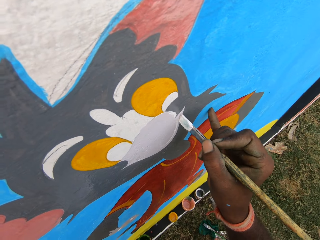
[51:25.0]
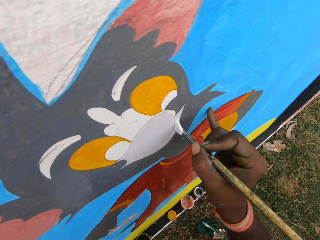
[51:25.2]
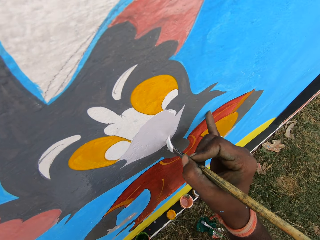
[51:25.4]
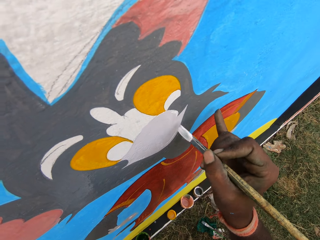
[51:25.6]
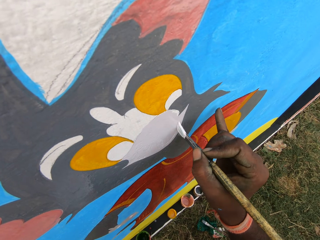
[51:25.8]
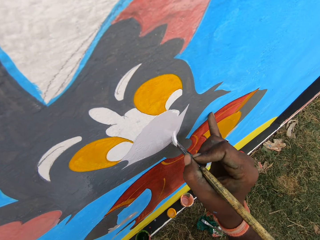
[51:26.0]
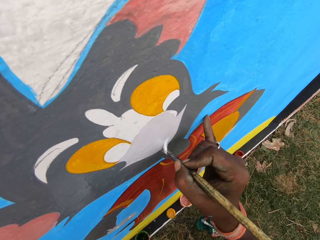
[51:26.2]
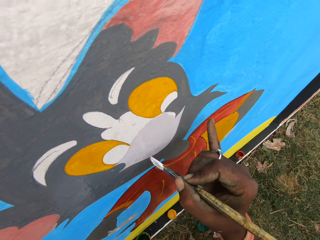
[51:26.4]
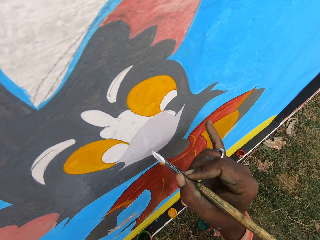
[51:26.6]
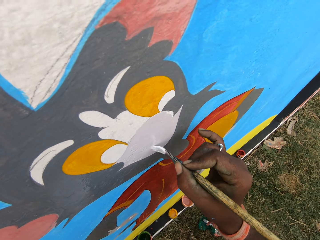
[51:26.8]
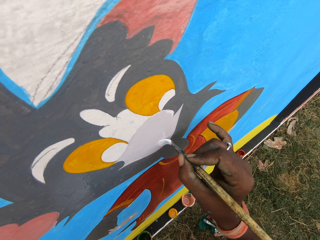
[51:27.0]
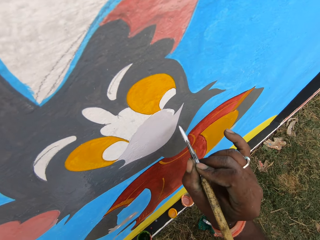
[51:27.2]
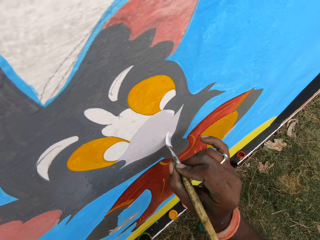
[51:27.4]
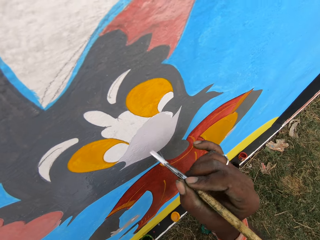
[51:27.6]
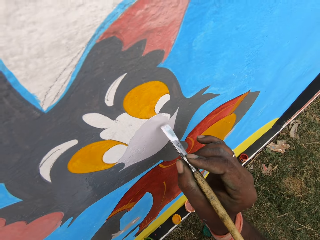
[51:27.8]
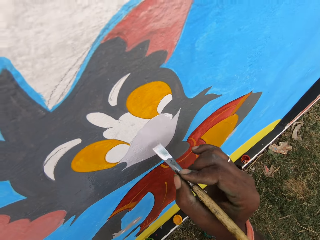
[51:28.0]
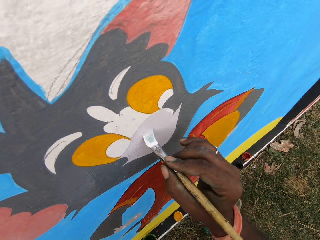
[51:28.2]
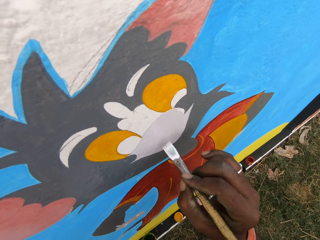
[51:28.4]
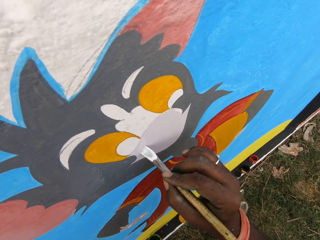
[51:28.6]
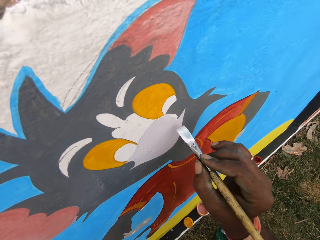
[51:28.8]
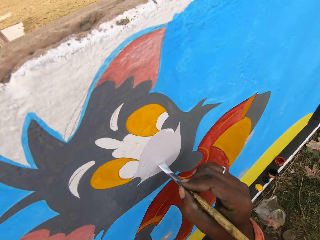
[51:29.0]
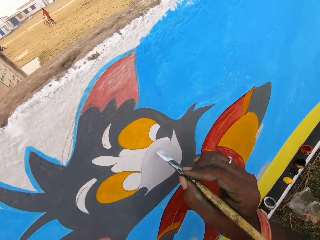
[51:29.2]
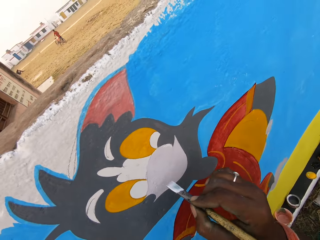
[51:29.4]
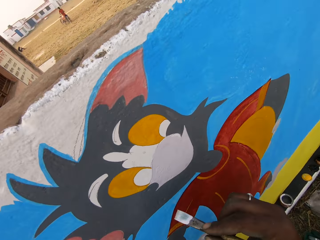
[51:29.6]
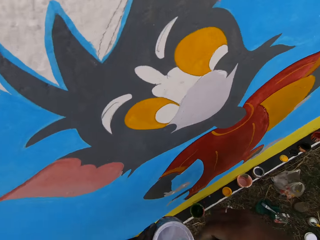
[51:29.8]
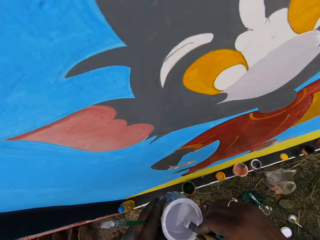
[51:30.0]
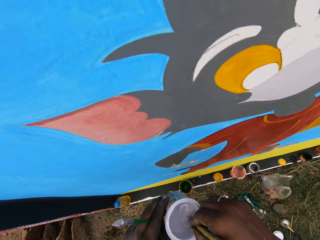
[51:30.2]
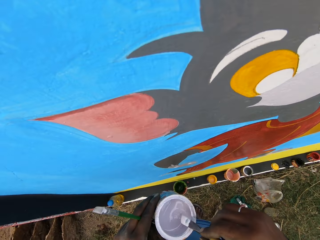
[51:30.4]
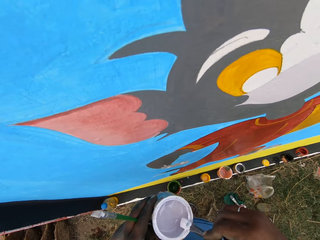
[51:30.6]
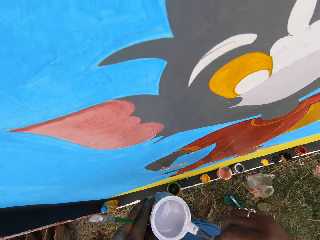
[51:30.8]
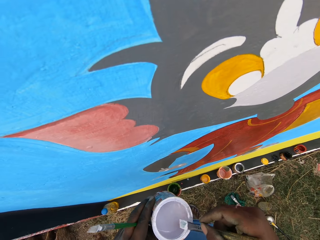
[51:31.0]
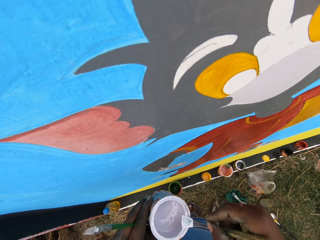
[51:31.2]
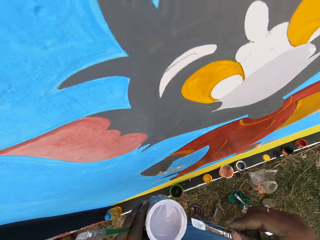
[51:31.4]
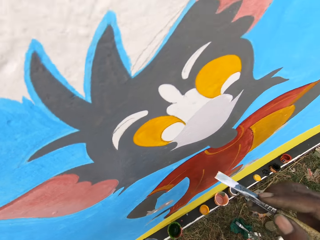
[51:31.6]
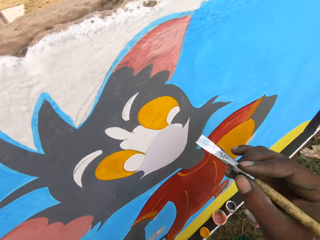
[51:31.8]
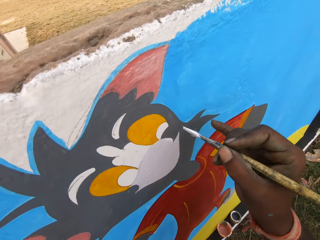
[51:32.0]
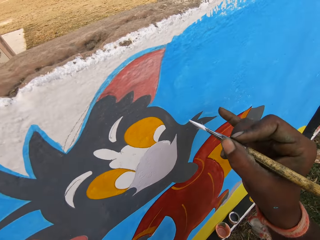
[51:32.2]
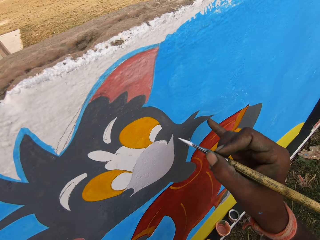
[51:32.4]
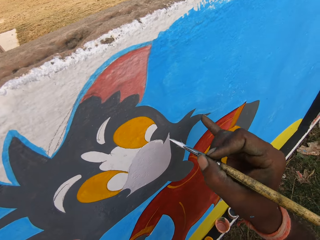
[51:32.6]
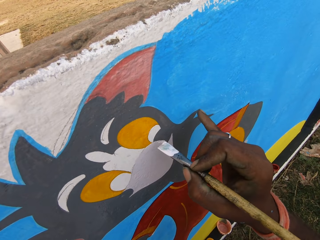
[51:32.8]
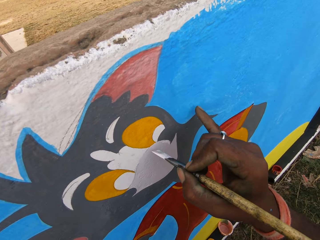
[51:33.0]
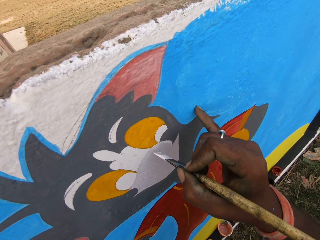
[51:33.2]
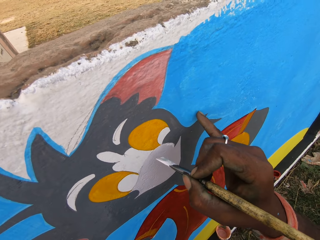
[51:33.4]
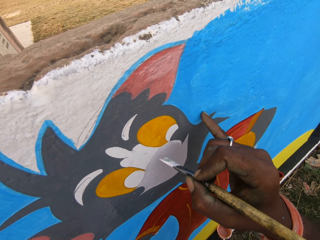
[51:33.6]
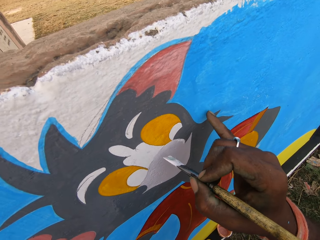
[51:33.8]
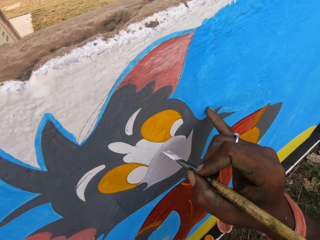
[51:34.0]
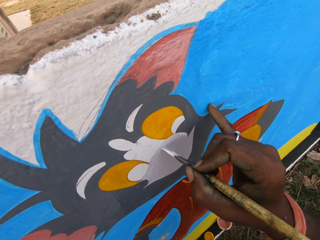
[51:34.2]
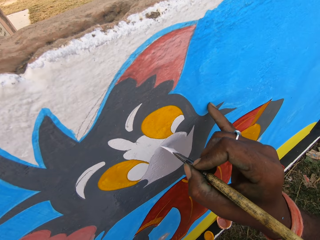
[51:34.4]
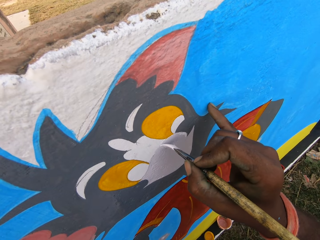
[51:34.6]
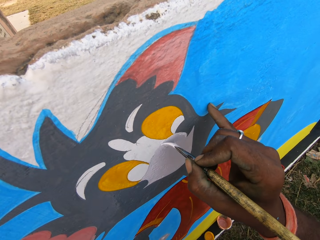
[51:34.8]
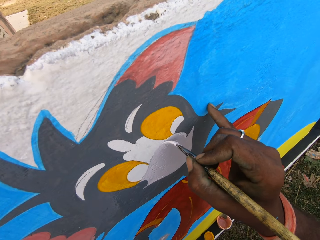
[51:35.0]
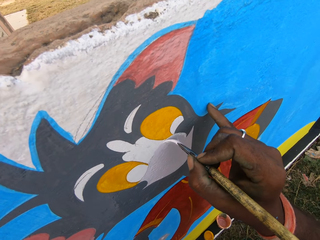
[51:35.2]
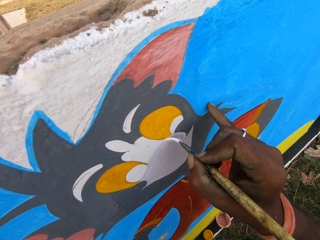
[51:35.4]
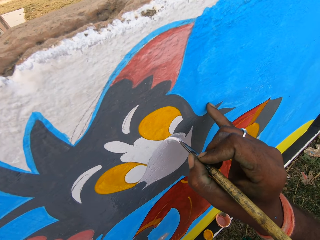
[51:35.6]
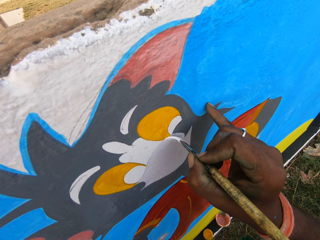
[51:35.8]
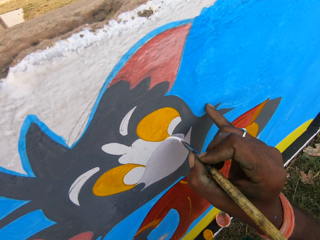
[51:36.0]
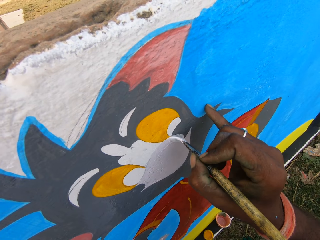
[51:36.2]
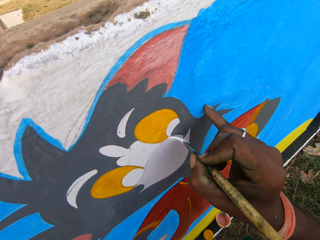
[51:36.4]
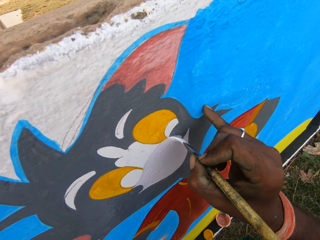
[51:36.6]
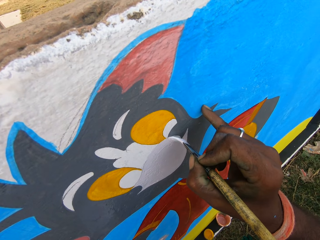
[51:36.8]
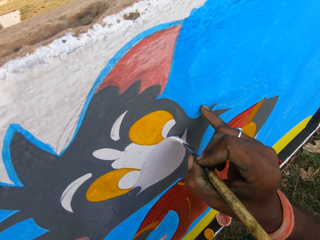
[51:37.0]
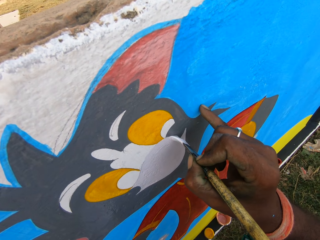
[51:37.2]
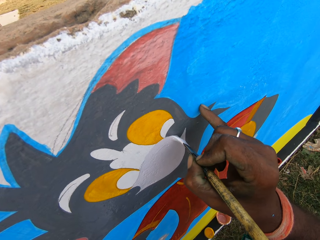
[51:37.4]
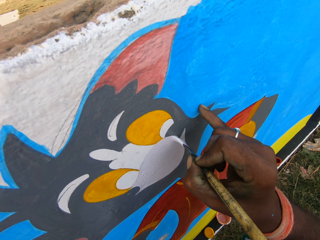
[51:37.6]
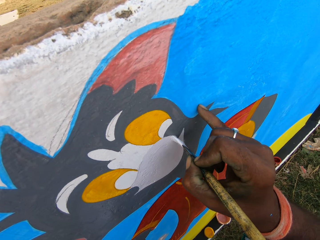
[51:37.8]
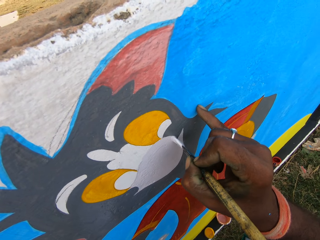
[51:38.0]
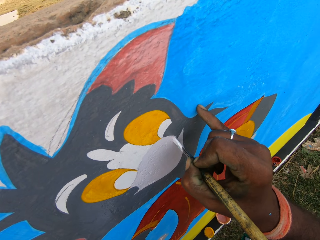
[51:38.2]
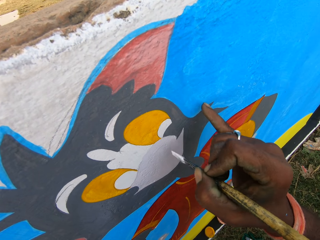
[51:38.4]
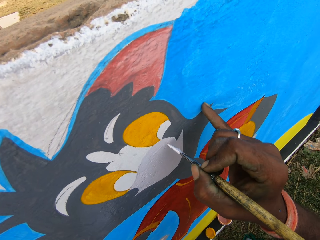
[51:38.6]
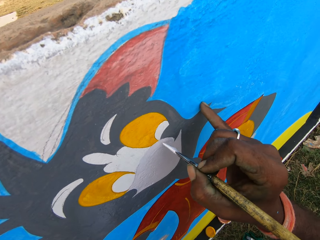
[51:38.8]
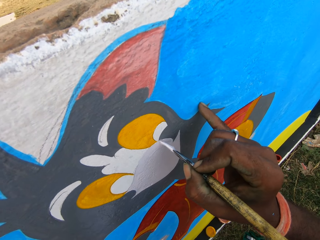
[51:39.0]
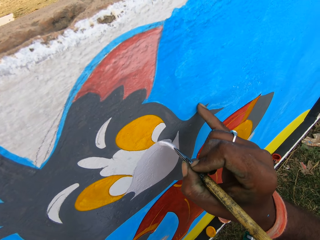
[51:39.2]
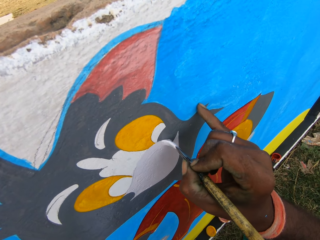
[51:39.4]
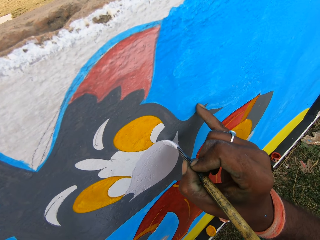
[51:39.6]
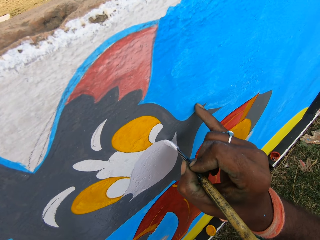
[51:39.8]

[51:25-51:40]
The camera wearer looks around. A man sits on the field. Another man pushes a bicycle on the field. The camera wearer moves the paintbrush to the paint can. They dip the paintbrush in the paint can. They remove the excess paint on the paintbrush. They rub the paintbrush on the edge of the paint can. They move the paintbrush close to the wall. They move the paintbrush around the wall. They paint the wall with the paintbrush.

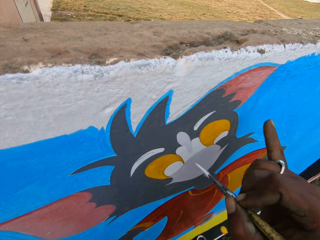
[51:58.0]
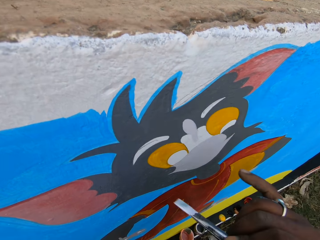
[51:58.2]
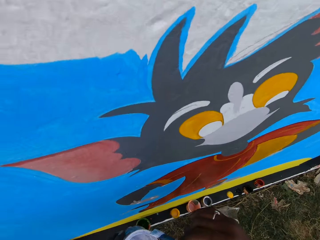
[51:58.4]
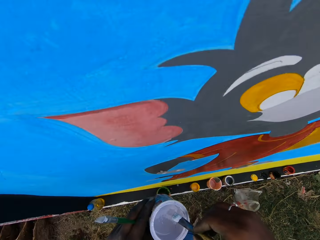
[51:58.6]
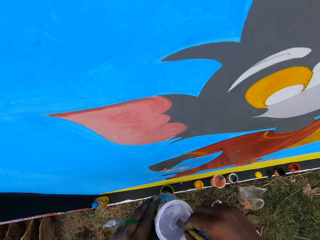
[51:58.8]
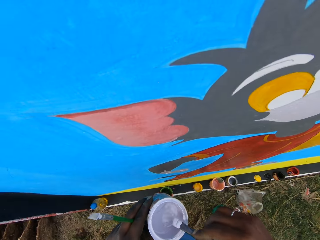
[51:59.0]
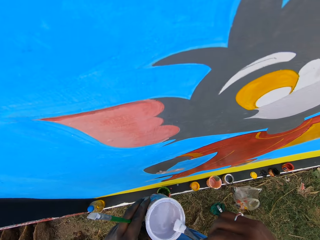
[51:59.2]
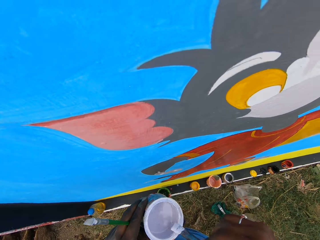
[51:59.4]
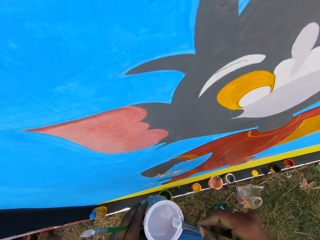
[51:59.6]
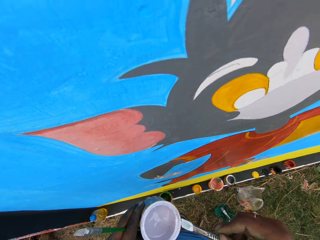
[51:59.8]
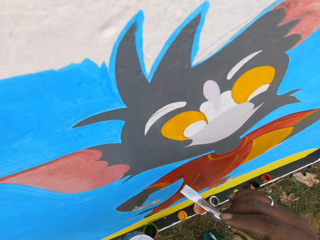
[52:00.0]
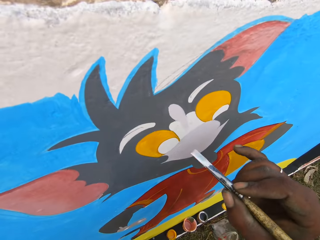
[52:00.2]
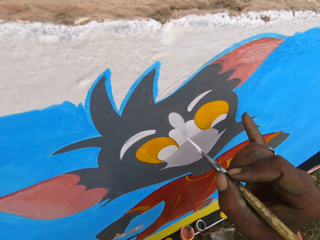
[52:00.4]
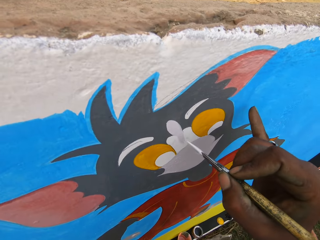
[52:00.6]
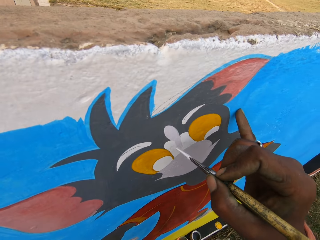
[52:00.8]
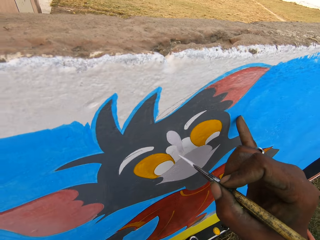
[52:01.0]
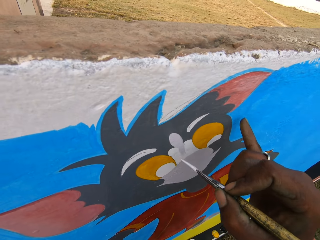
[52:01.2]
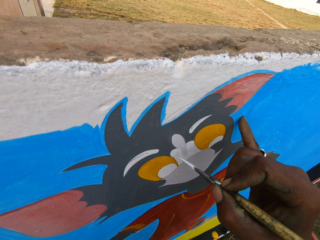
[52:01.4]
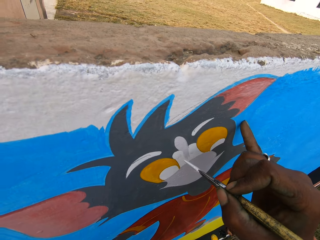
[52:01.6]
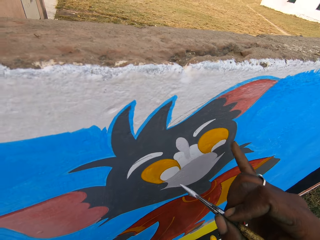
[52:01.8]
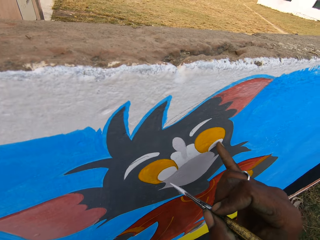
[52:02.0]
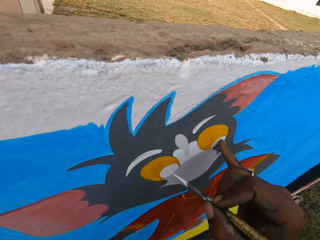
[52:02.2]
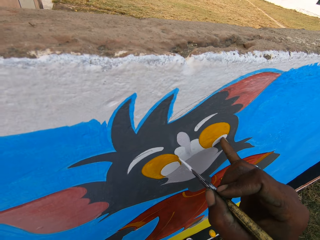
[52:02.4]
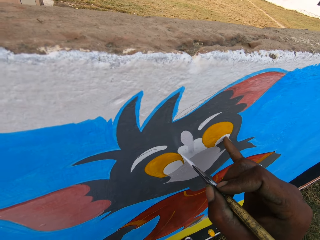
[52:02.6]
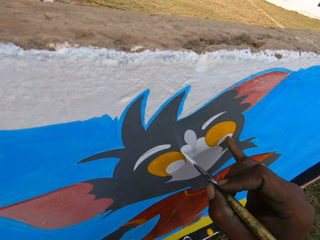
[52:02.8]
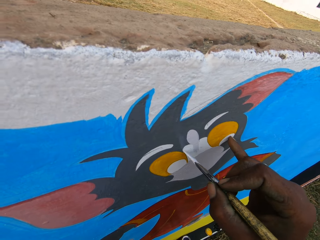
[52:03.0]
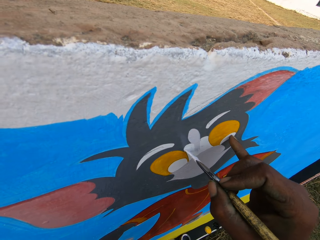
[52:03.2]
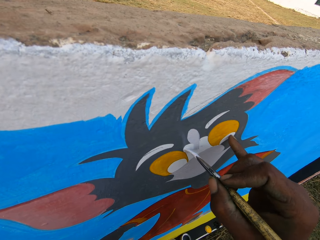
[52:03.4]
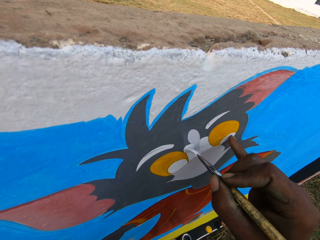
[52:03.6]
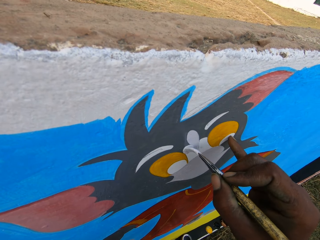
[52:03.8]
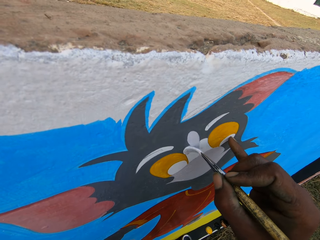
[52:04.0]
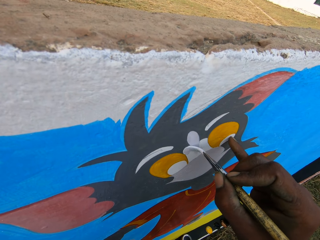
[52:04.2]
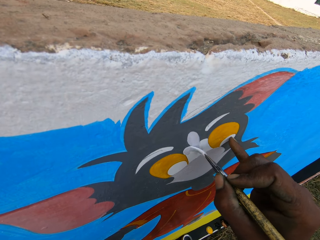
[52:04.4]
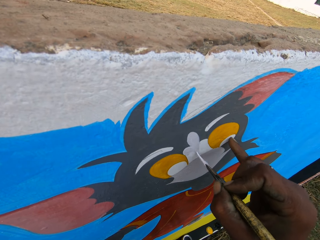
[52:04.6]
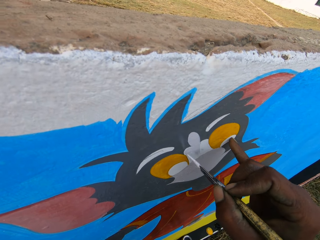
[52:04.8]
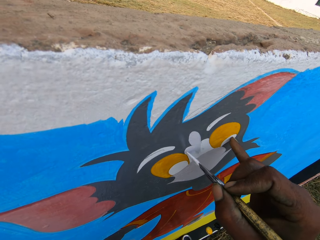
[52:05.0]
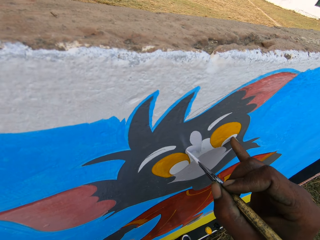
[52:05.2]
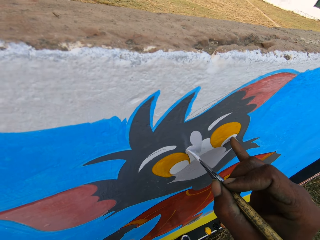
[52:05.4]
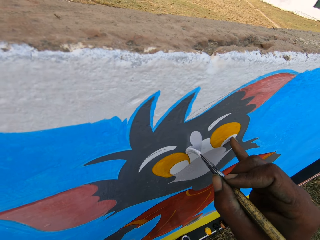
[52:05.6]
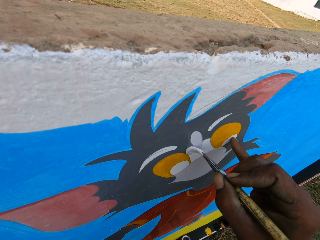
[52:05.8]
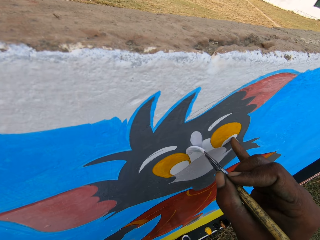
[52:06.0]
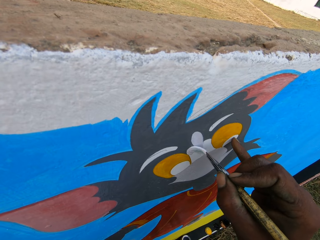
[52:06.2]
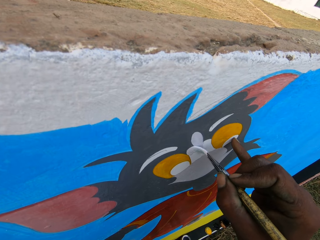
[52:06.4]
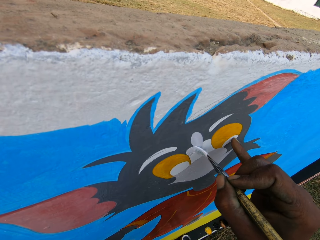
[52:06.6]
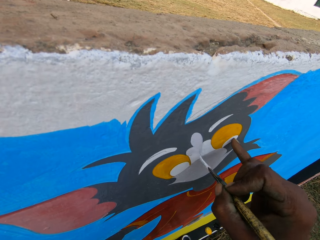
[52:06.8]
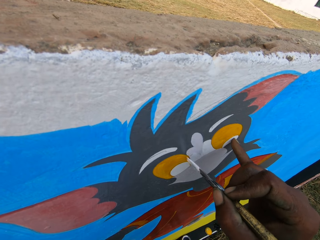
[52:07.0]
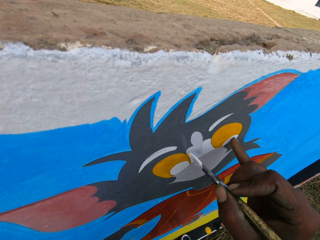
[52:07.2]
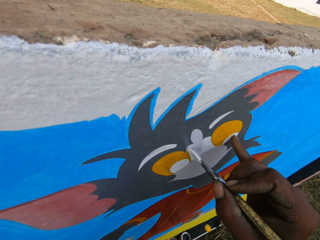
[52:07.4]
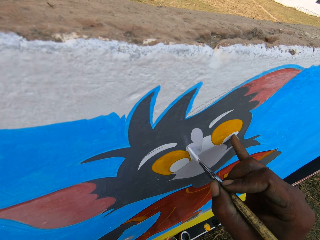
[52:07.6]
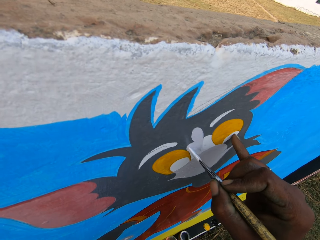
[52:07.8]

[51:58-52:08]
The camera wearer moves the paintbrush to the paint can. He dips the paintbrush in the paint can. He removes the excess paint on the paintbrush. He rubs the paintbrush on the edge of the paint can. He moves the paintbrush close to the wall. He moves his finger on the wall. He paints the wall with the paintbrush.
